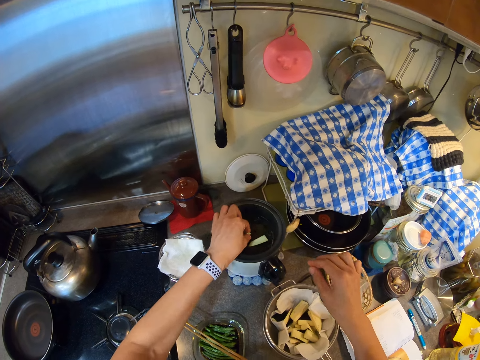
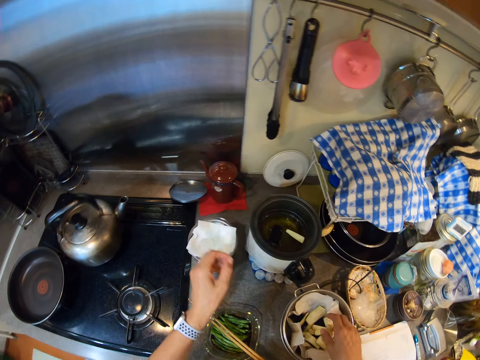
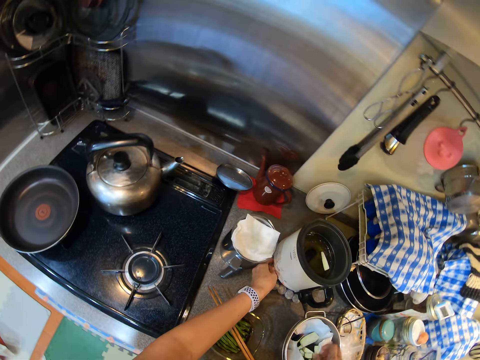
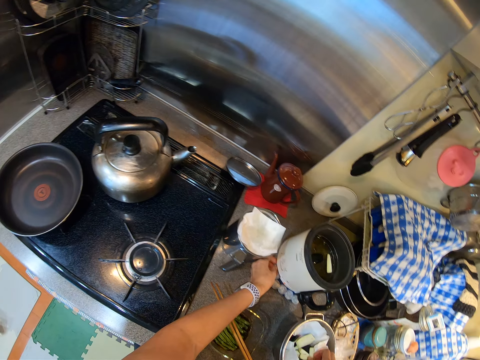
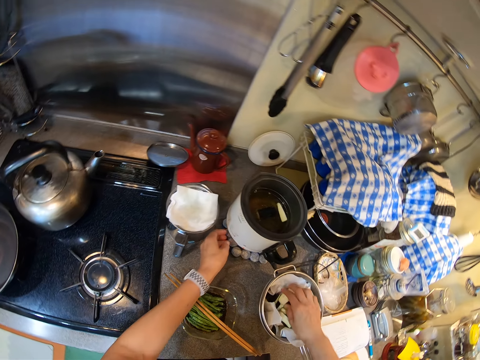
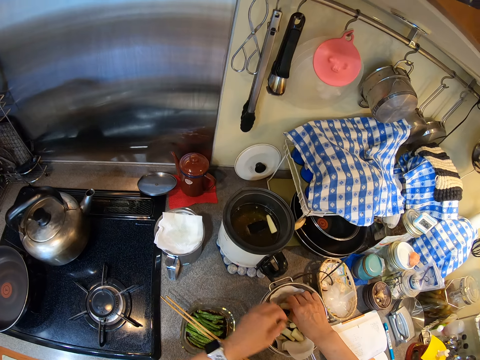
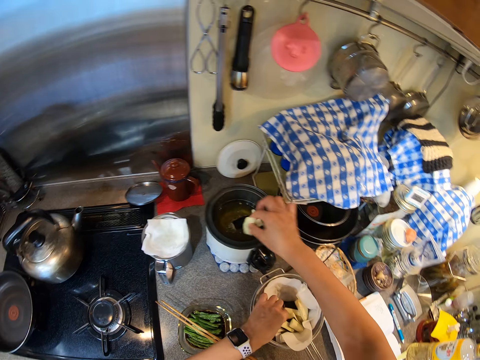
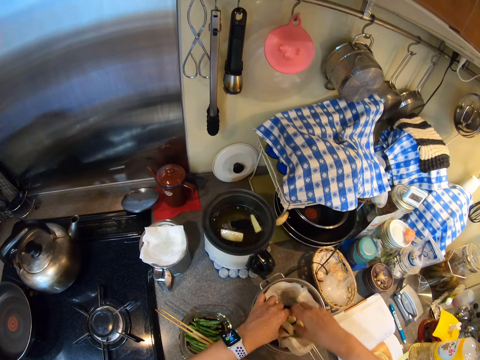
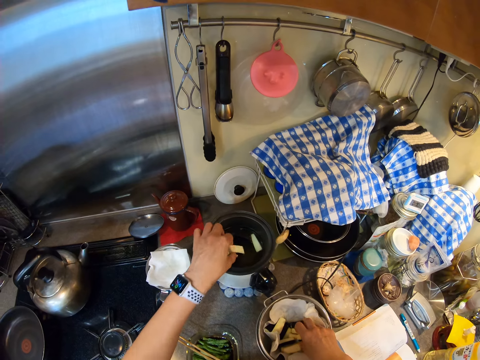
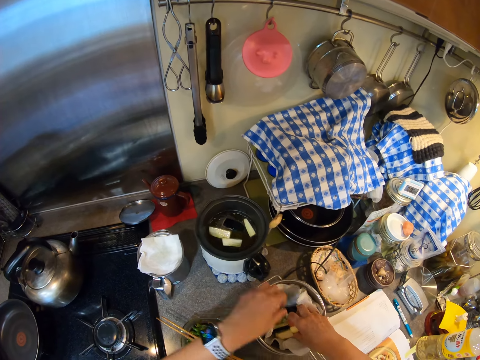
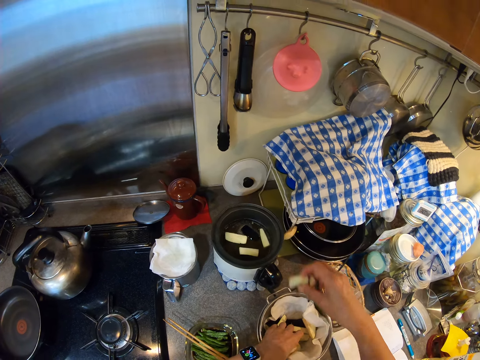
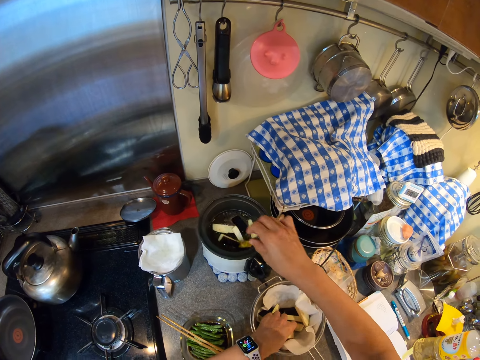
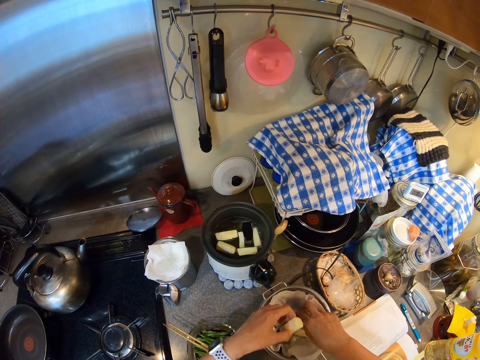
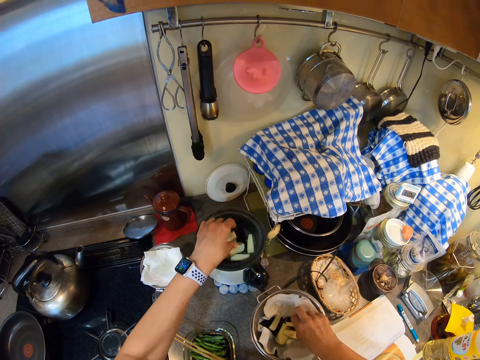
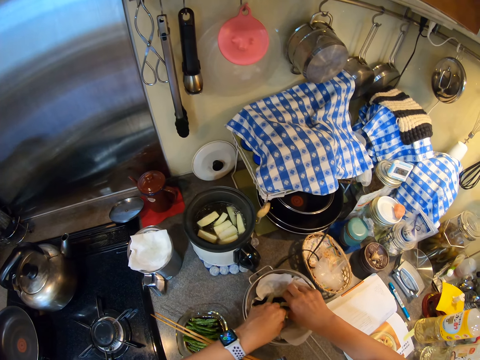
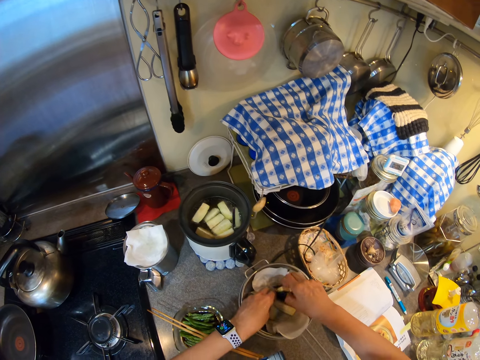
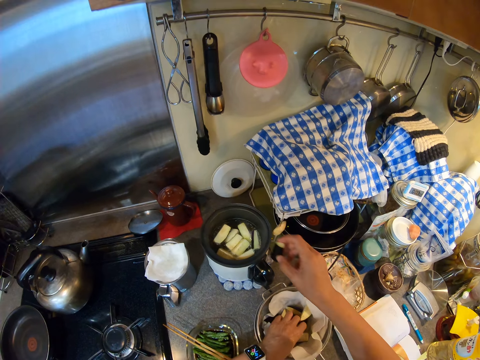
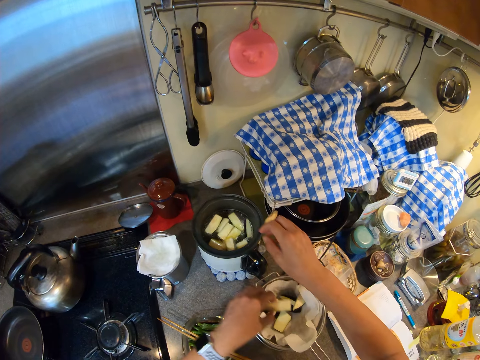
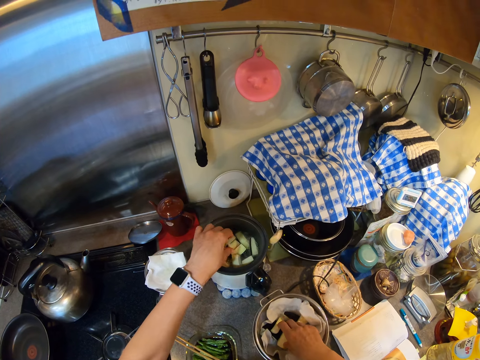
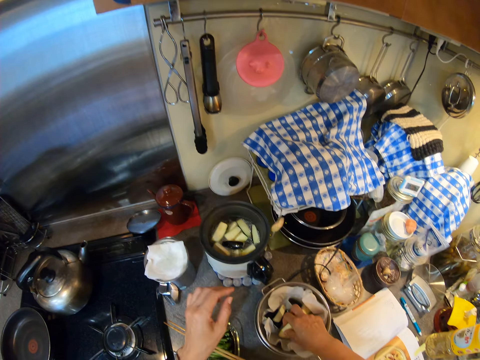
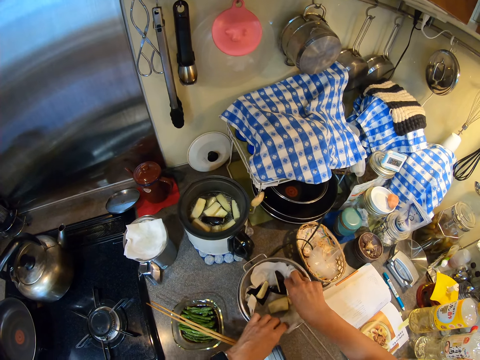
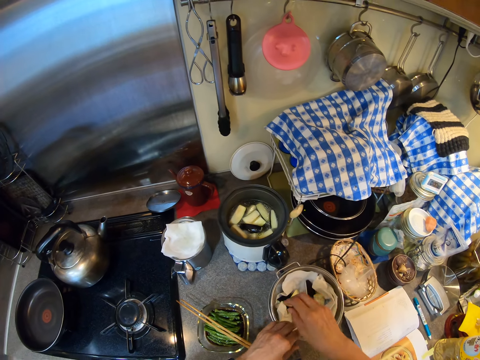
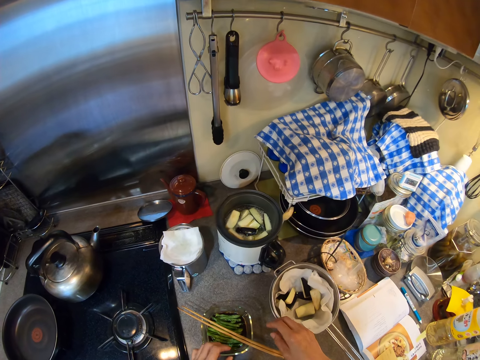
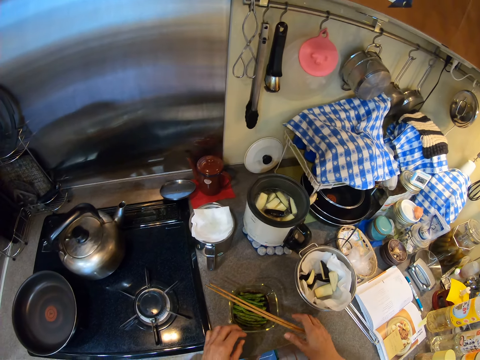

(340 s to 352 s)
The camera wearer places the egg plant in the pot. They move their hands down. They move their hands up. They switch the pot. They hold the egg plant. They move their hands down. They put the egg plant in the pot.

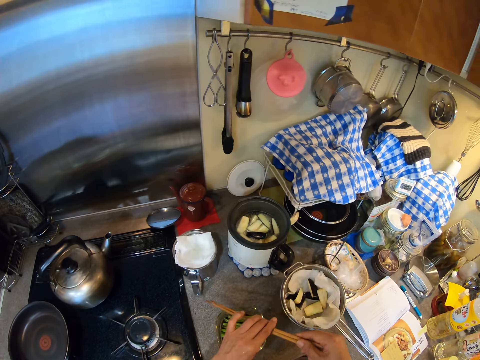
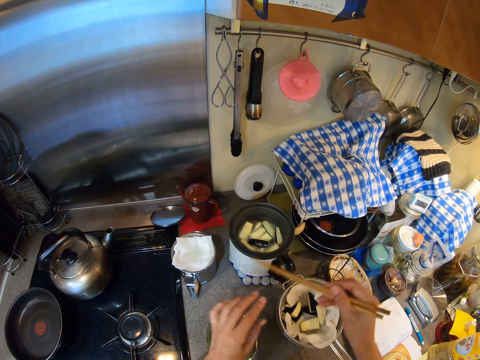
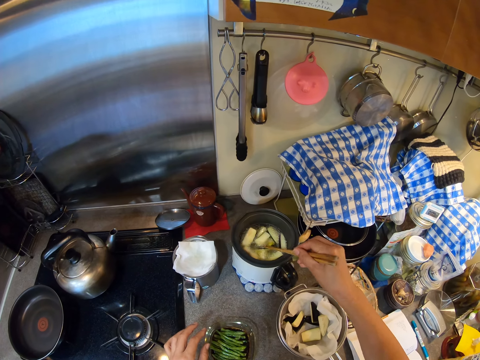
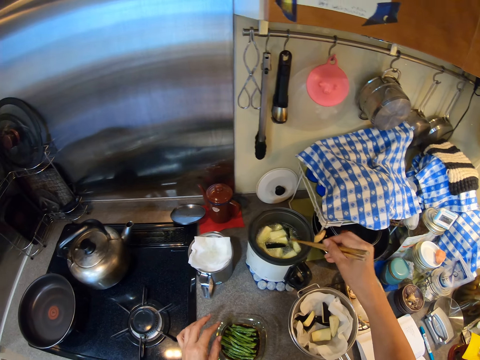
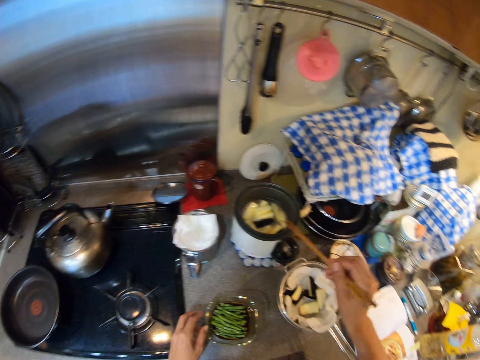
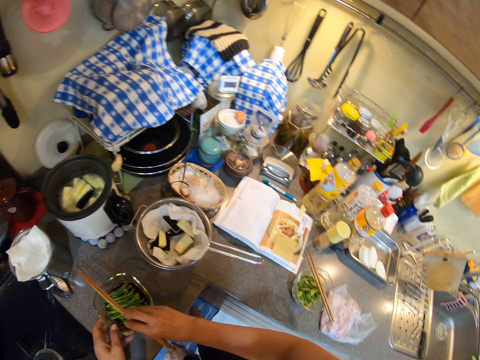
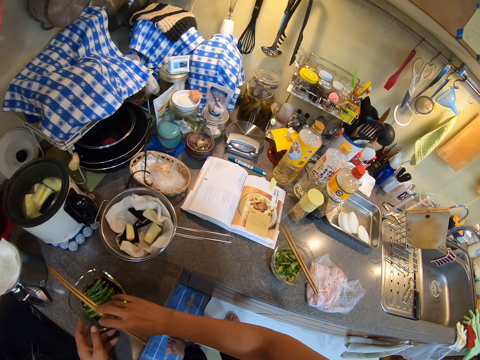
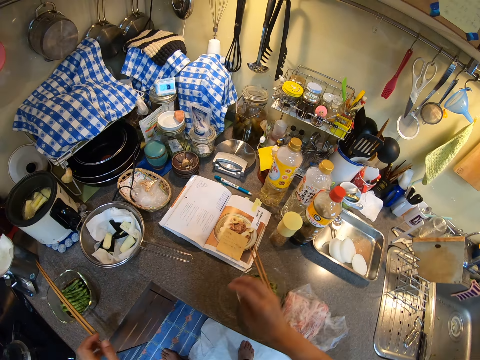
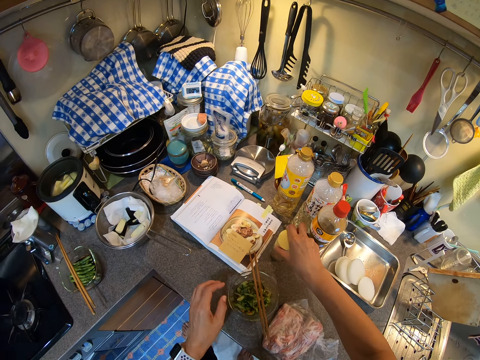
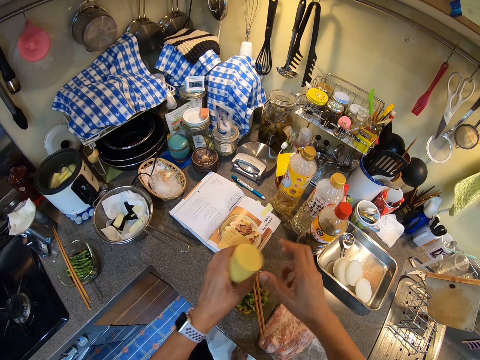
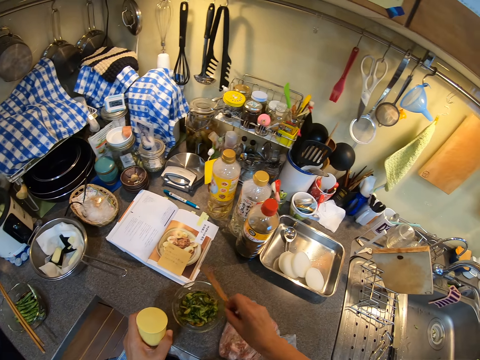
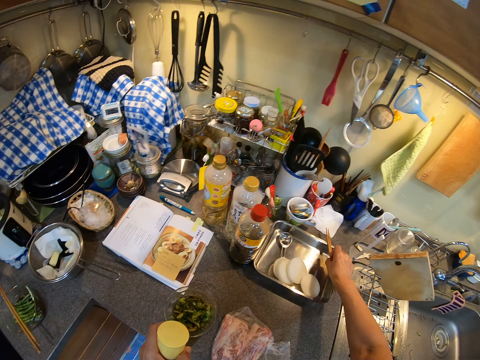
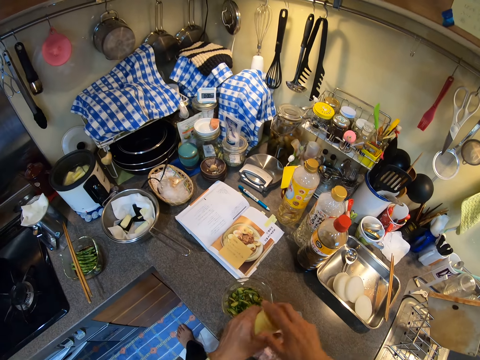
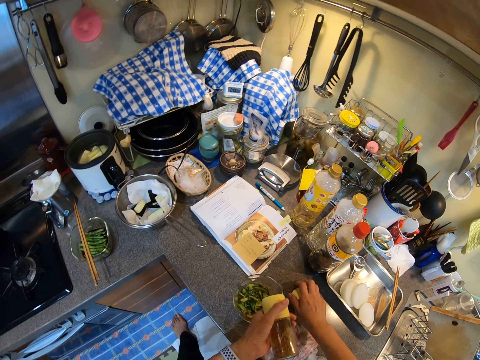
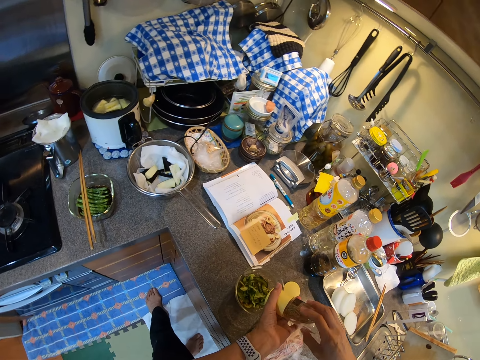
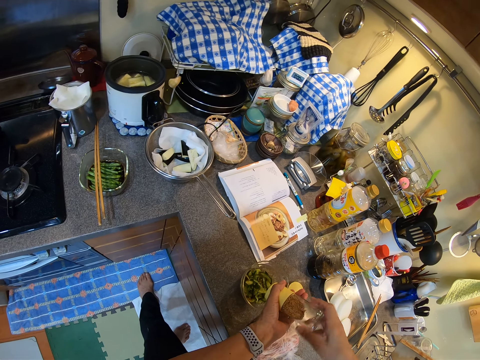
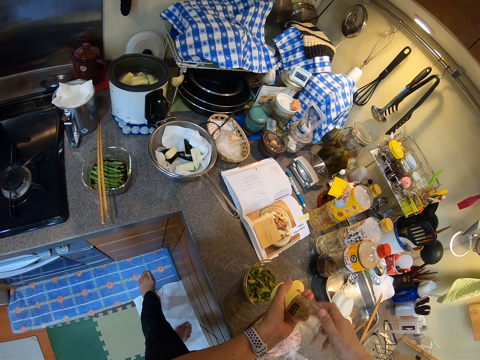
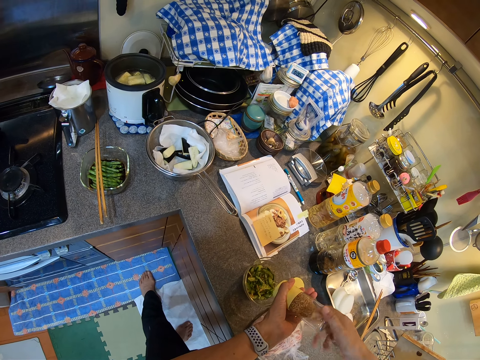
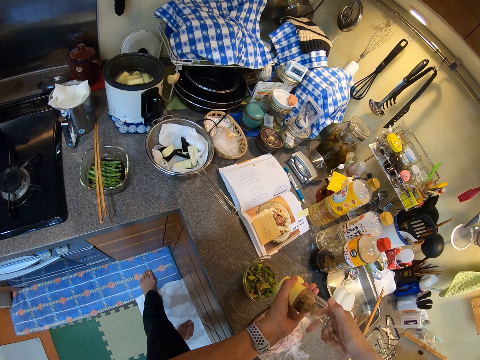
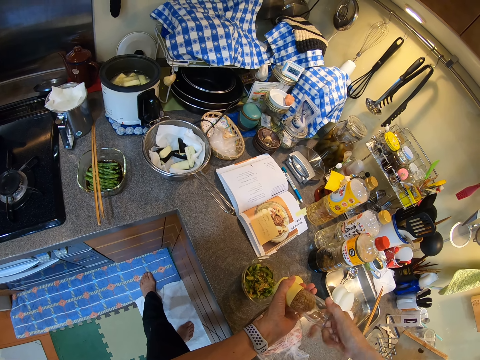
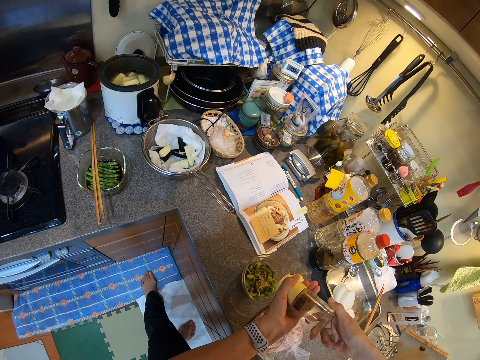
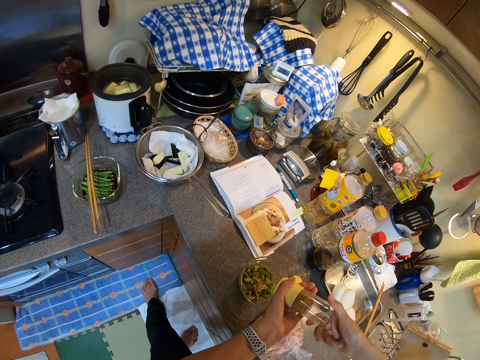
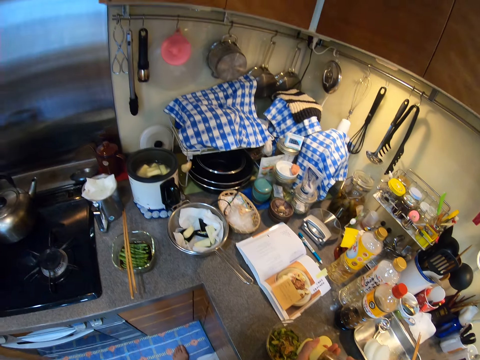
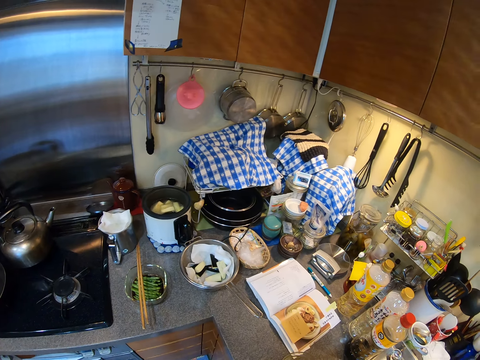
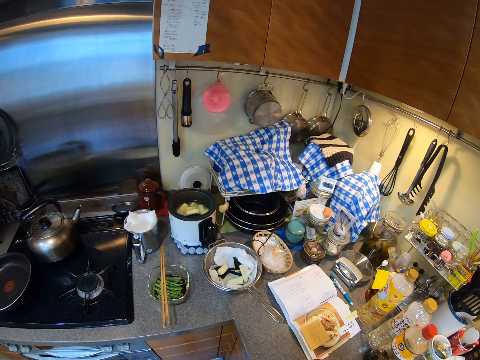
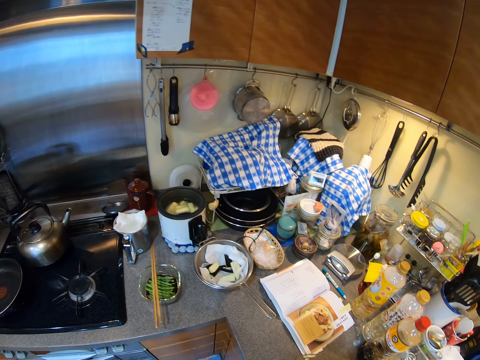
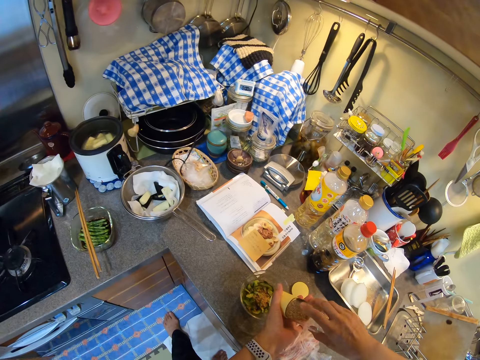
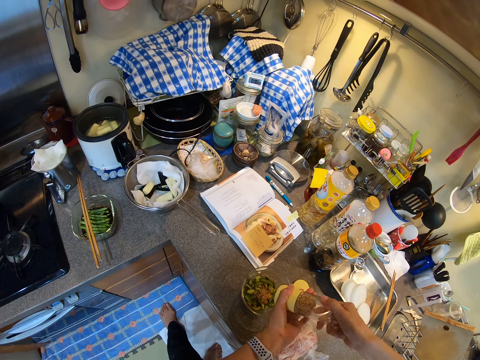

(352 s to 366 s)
The camera wearer picks up the chopsticks. They move the pot. They lift their hands up. They lift the sticks up and hold the sticks. They stir the egg plant. They hold the stick with the right hand. They sort the vegetables. They knock the sticks on the pot and lift the sticks up. They lay the chopsticks on the bowl. They hold the bowl. They hold the stick up. They move the bowl. They hold the pepper bottle. They lift their hands up. They pick up the grinder. They move the chopsticks. They hold the bottle in the left hand. They lift the sticks down. They remove the lid. They place the sticks on the tray. They place the lid on the counter top. They open the bottle. They grind the pepper in the greens into the bowl. They look forward. They look down.
